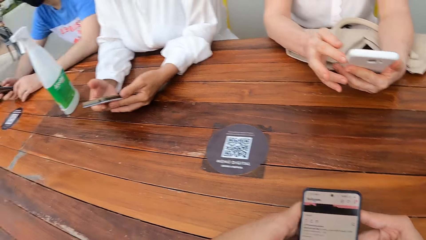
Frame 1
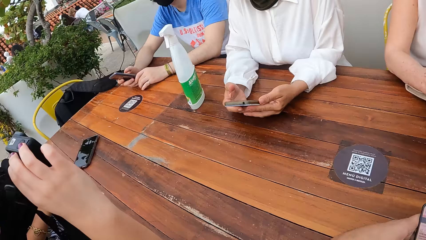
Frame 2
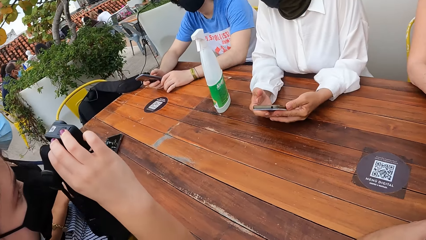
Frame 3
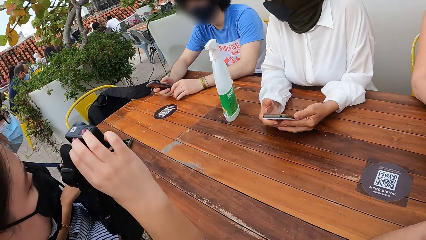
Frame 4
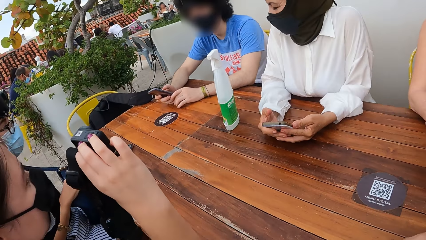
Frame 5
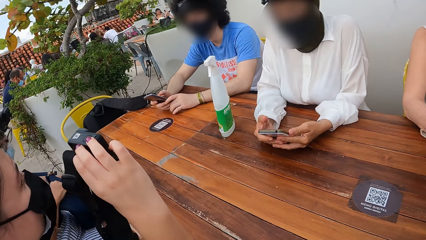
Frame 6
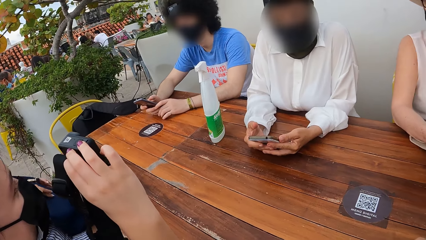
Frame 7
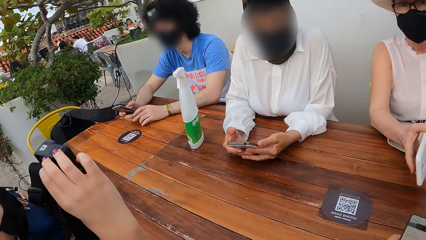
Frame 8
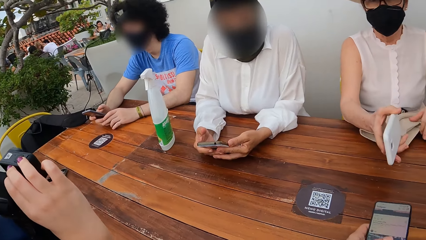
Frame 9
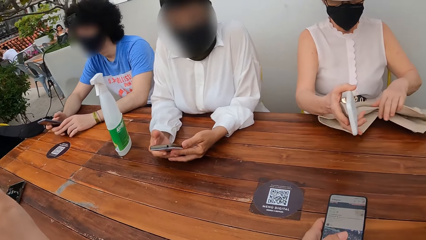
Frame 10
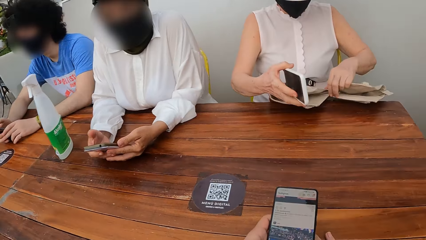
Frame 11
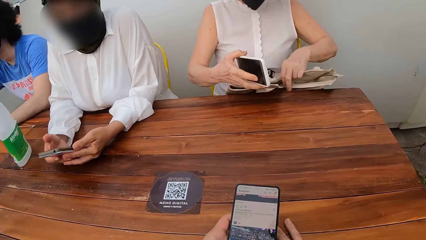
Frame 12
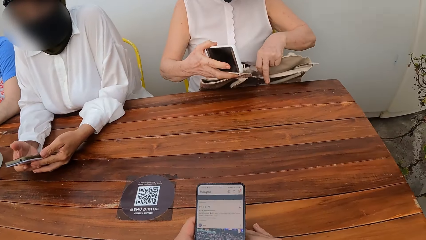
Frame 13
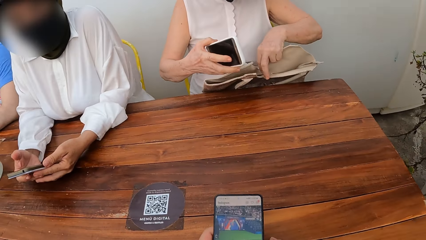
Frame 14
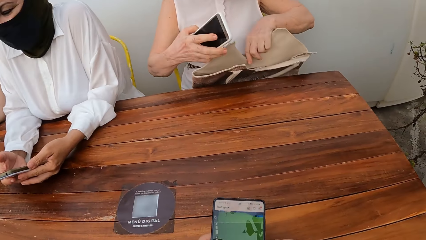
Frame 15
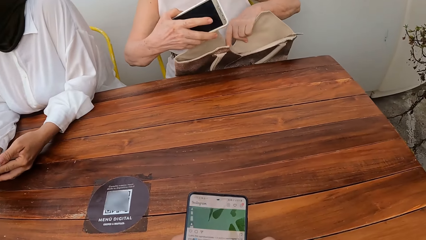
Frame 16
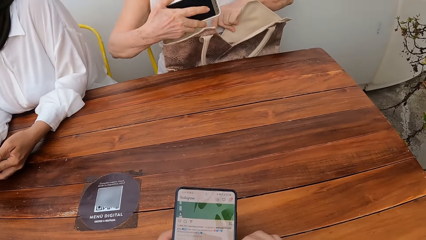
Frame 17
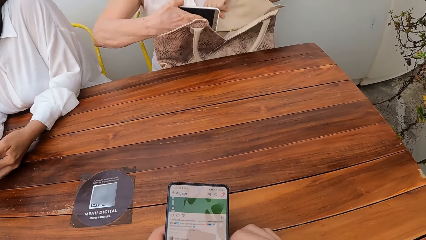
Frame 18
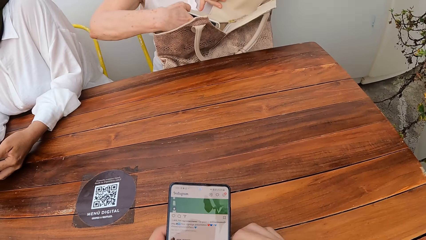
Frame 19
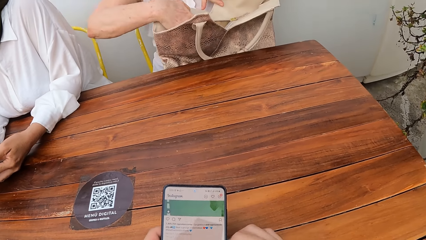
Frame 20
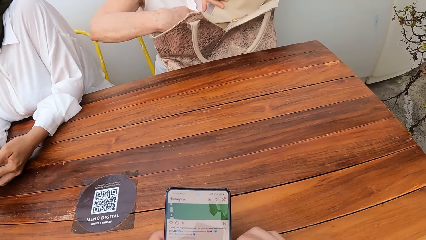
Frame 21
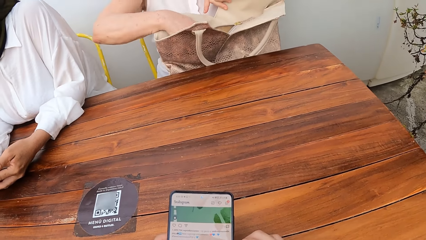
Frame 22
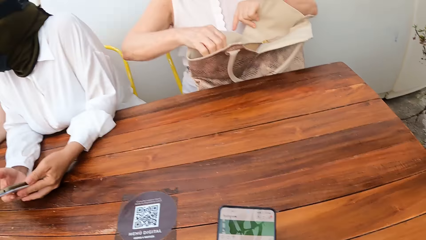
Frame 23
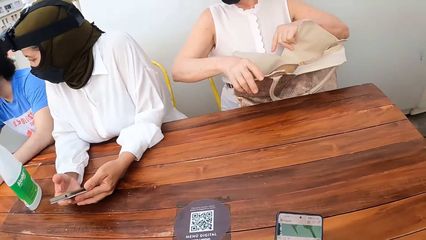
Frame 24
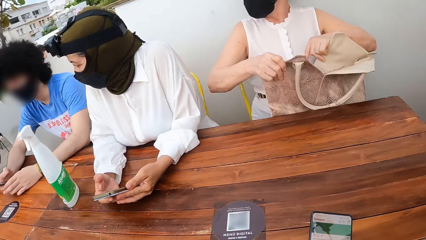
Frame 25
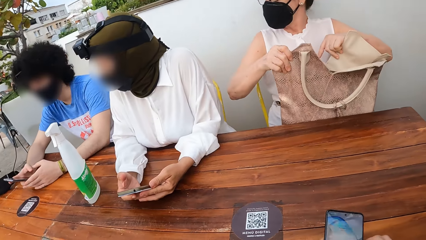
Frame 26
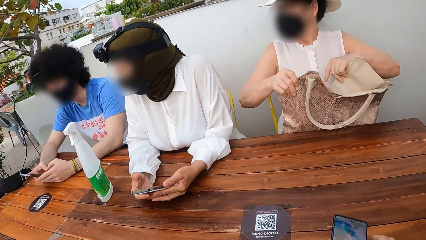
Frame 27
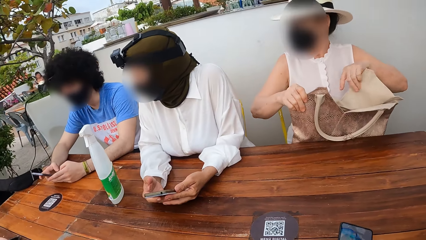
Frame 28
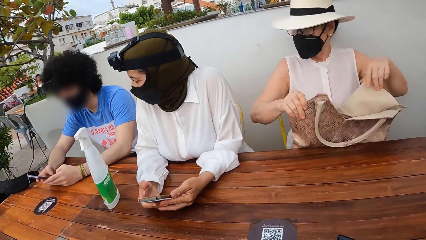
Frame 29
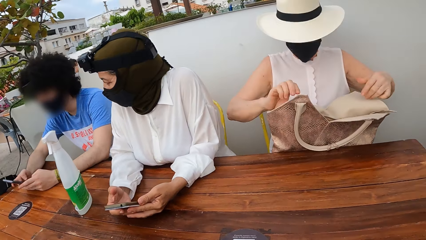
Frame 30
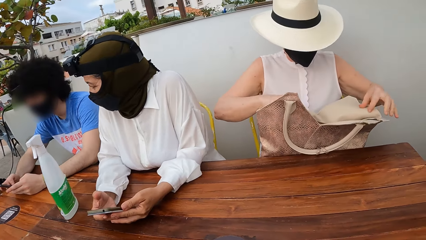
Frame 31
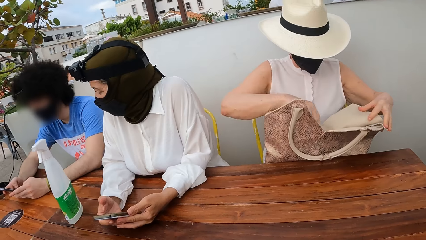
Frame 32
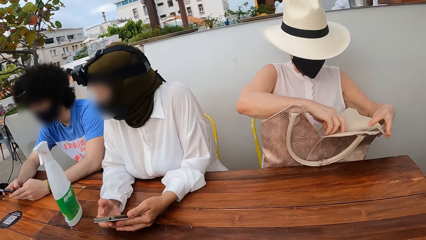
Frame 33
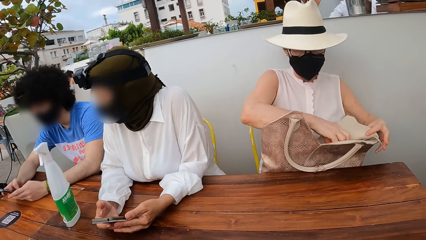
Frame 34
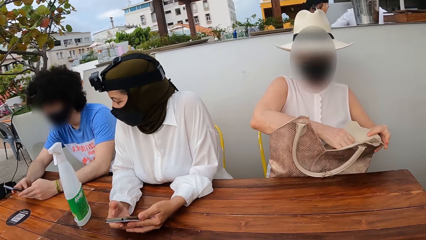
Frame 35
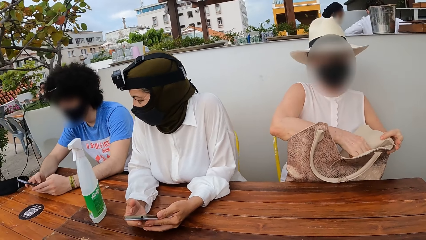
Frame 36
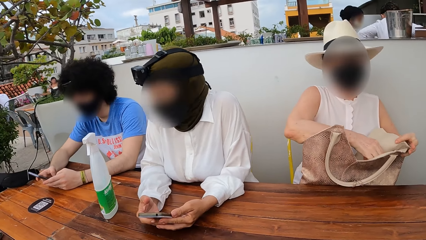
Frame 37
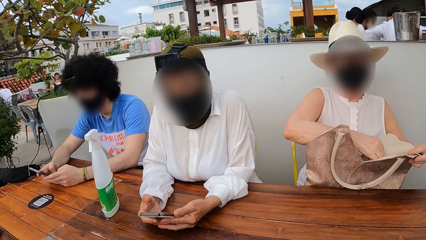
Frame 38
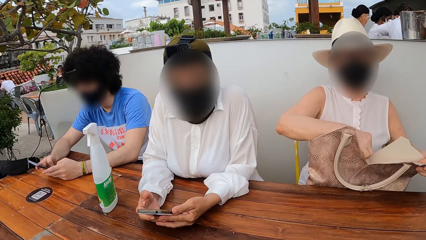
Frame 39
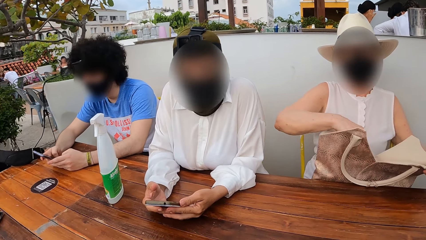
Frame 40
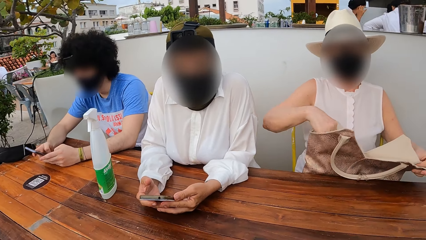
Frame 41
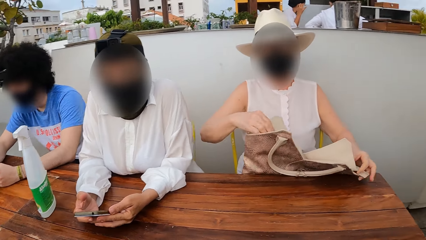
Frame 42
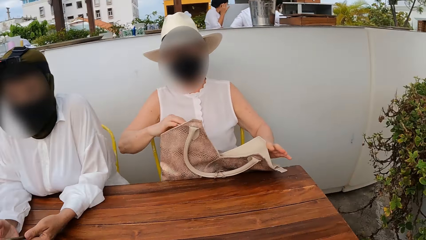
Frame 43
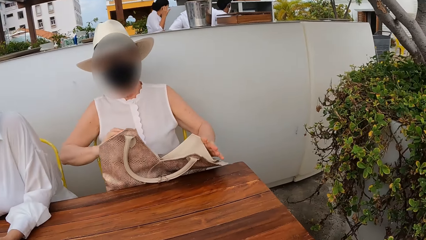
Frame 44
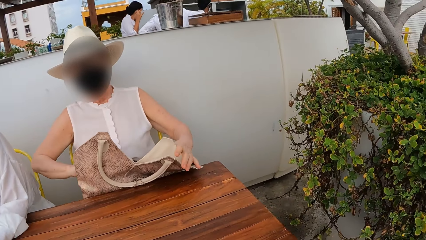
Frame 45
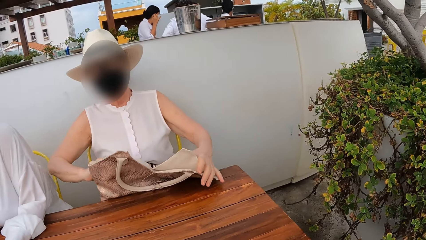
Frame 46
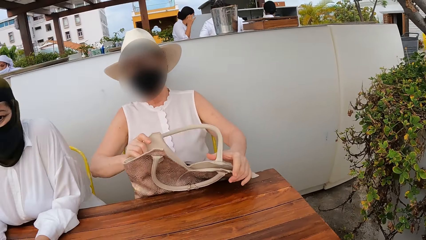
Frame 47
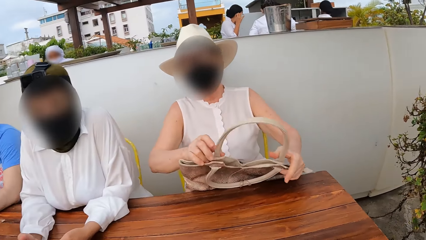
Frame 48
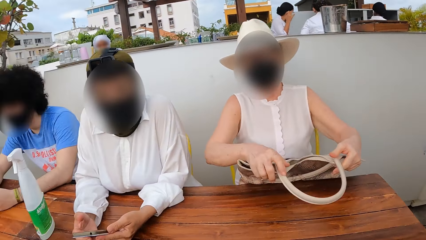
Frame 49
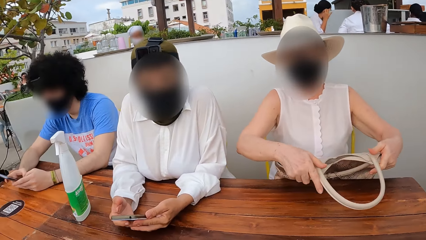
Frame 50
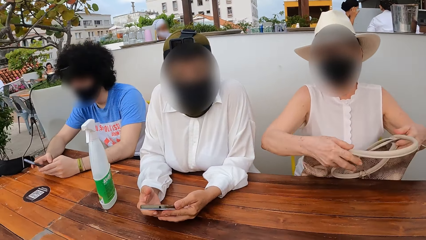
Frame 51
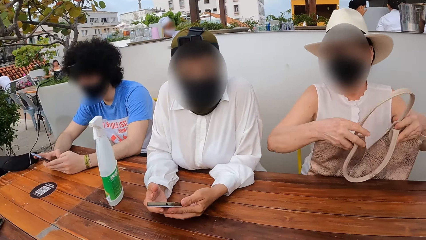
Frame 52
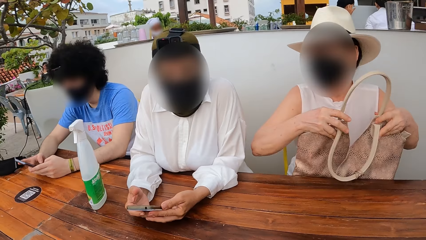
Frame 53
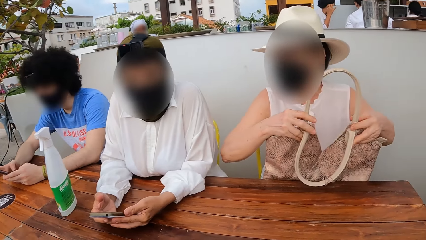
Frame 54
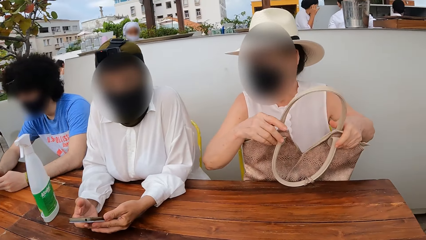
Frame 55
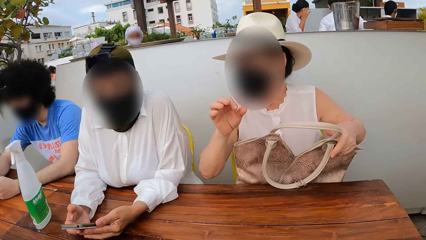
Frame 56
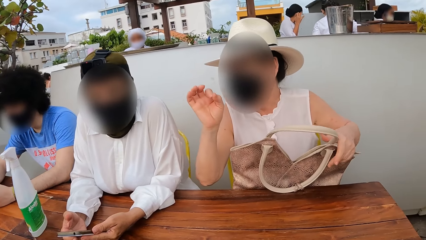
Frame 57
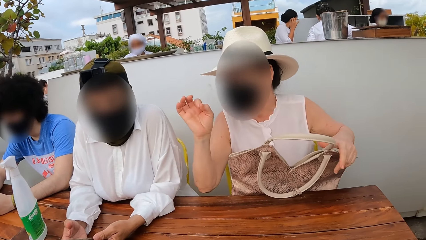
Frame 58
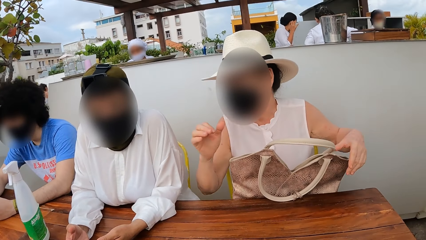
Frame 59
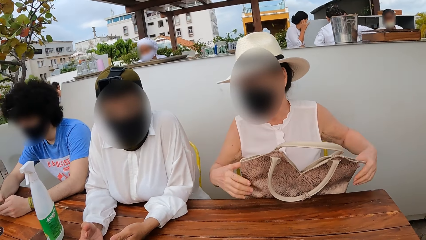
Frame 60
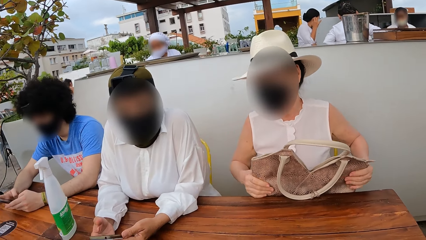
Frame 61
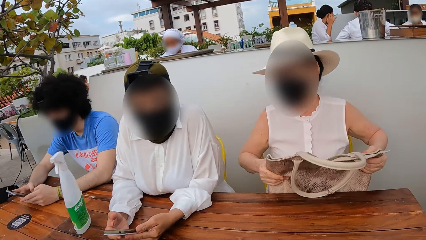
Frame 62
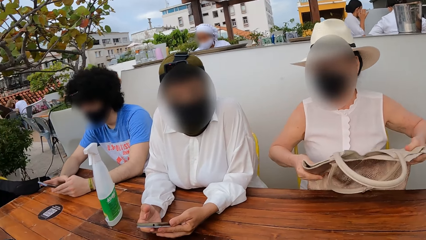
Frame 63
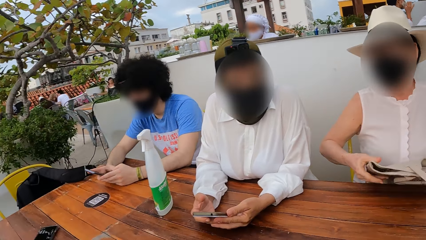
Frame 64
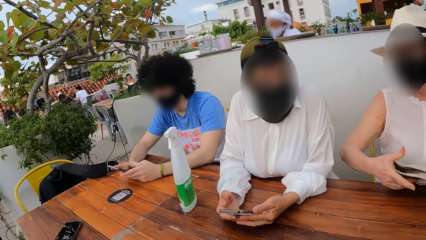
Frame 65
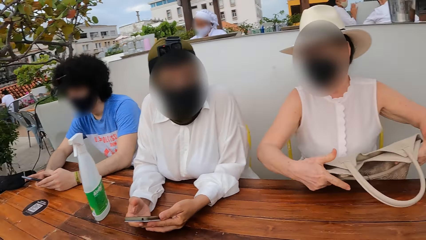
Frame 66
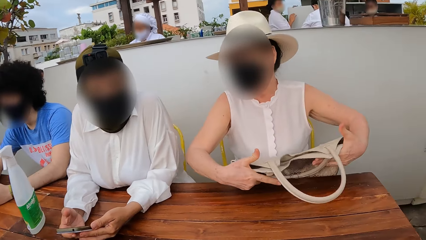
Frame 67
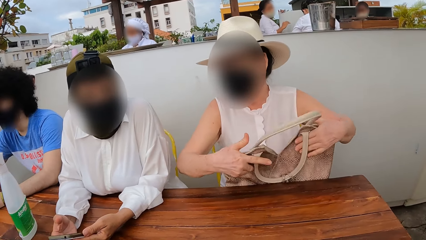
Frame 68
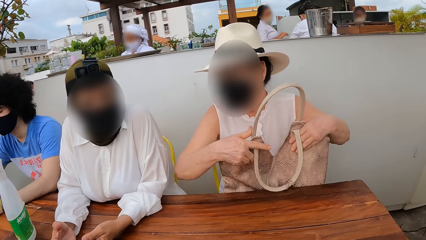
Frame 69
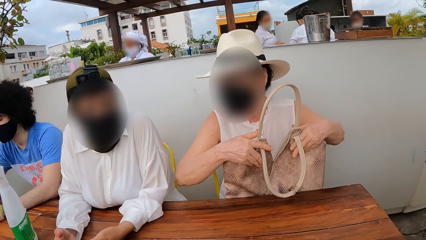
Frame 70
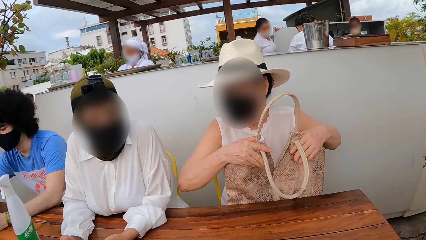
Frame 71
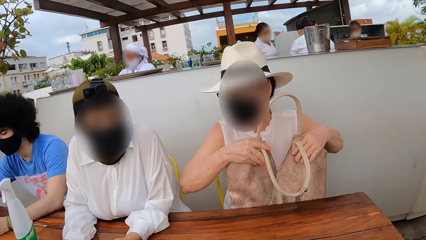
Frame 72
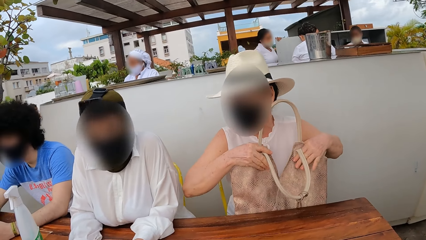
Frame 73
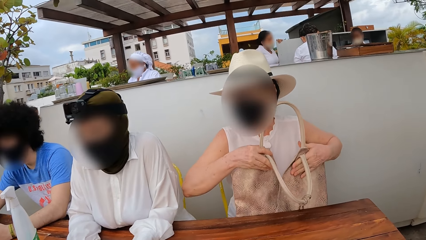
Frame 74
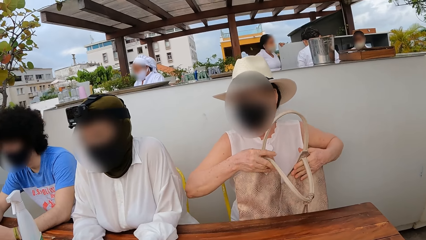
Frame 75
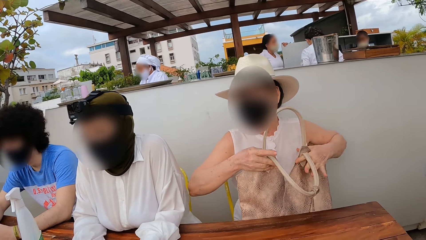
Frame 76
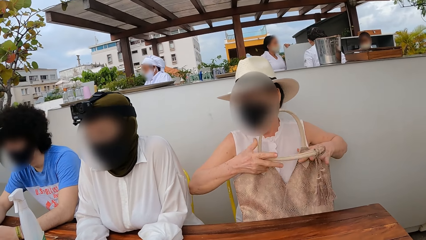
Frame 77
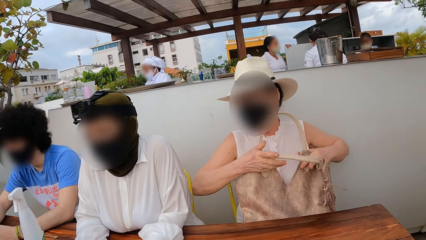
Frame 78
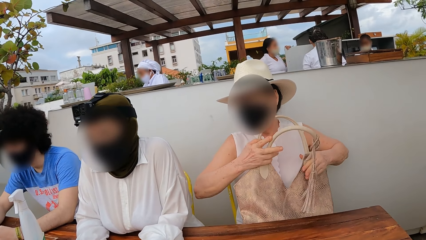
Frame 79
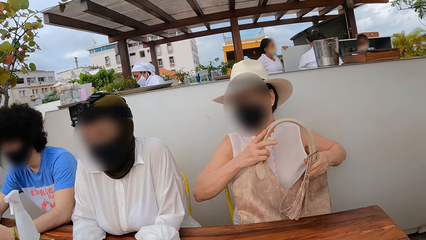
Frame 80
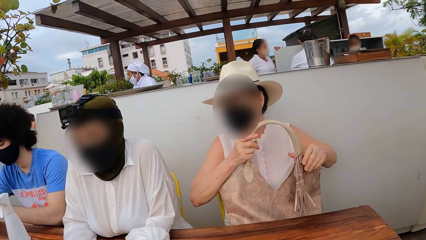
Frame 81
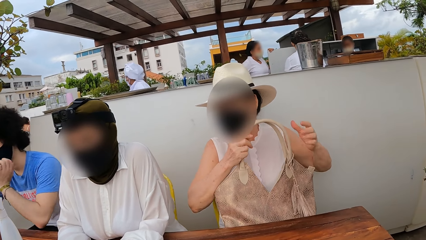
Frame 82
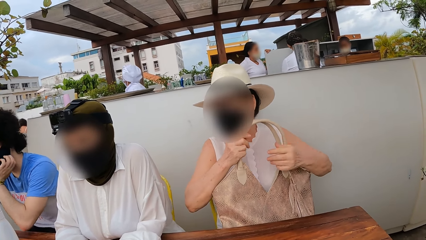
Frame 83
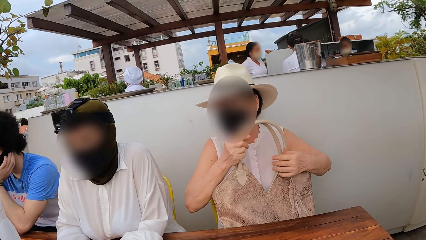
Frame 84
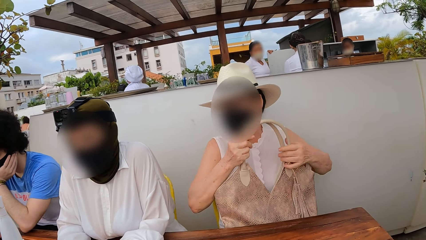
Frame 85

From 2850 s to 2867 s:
The camera wearer looks around. A lady places her phone in the handbag. The lady closes her handbag.
